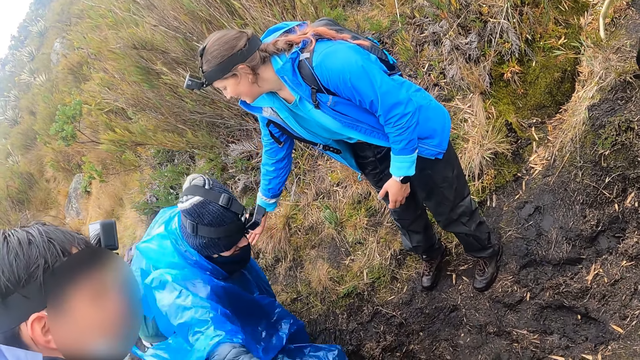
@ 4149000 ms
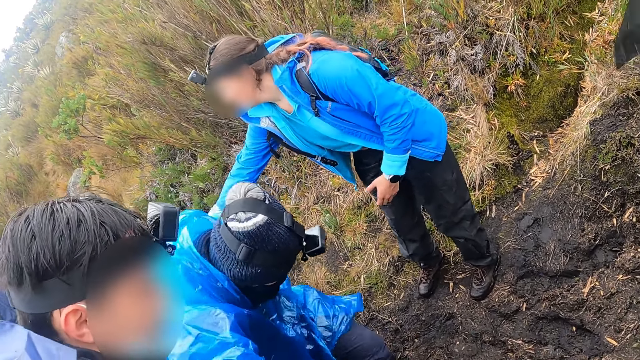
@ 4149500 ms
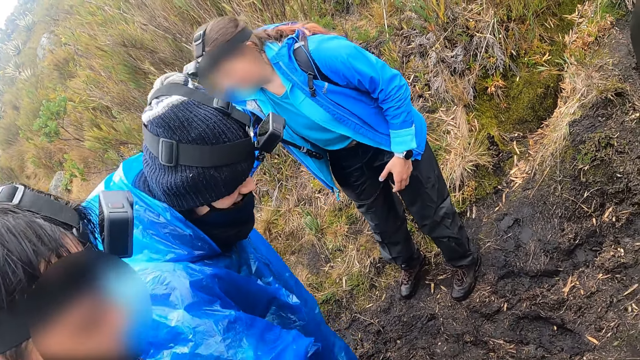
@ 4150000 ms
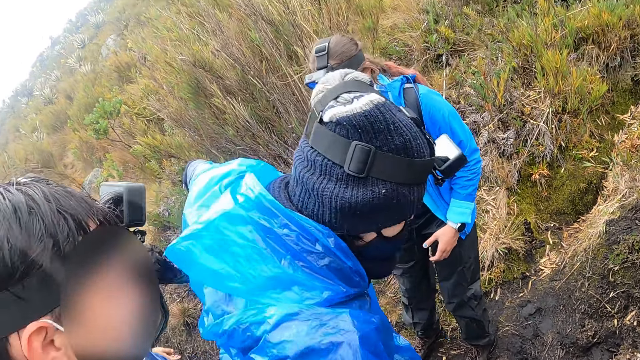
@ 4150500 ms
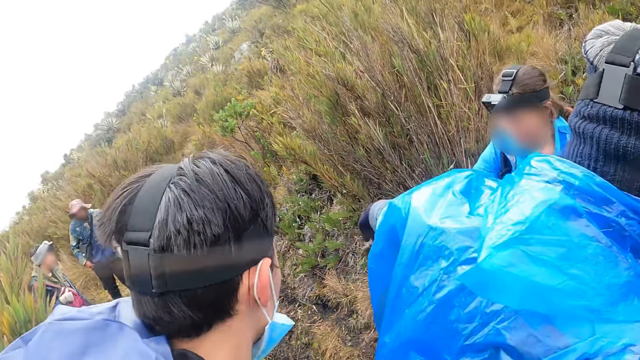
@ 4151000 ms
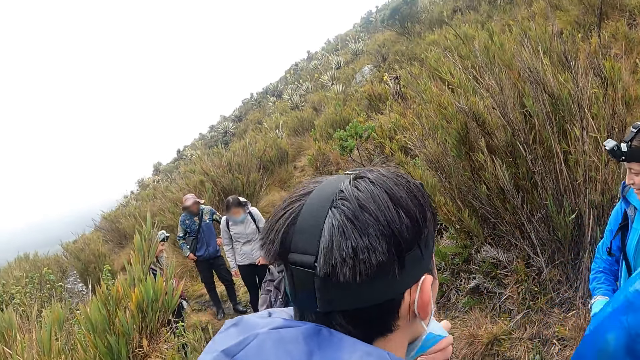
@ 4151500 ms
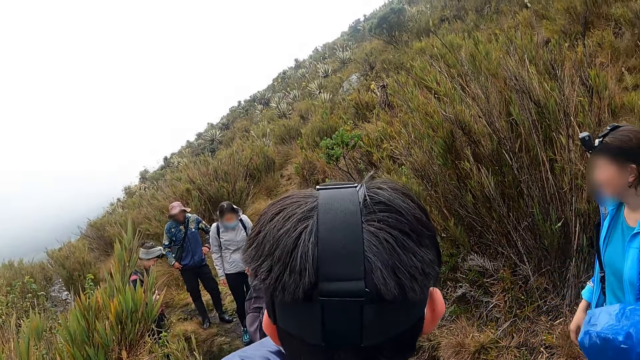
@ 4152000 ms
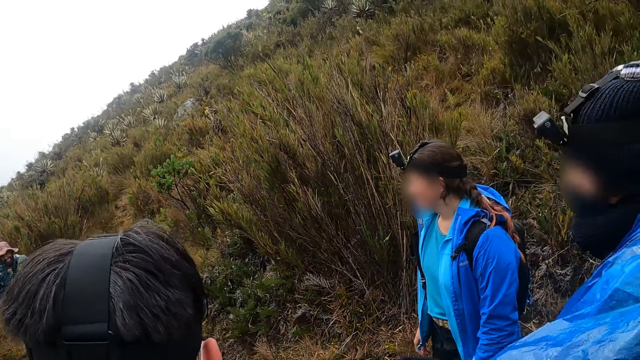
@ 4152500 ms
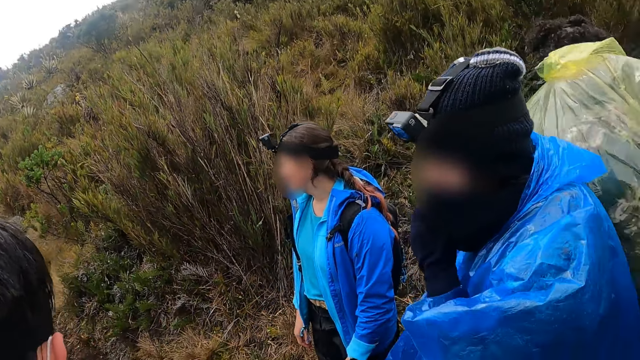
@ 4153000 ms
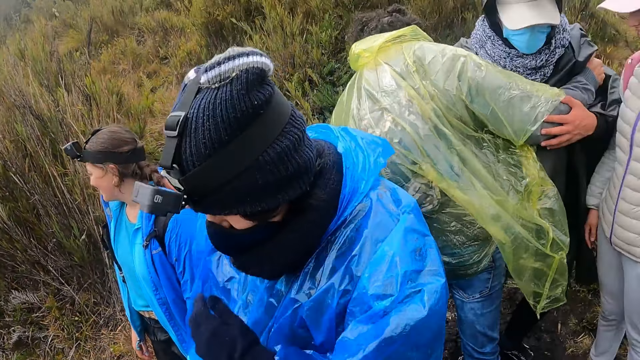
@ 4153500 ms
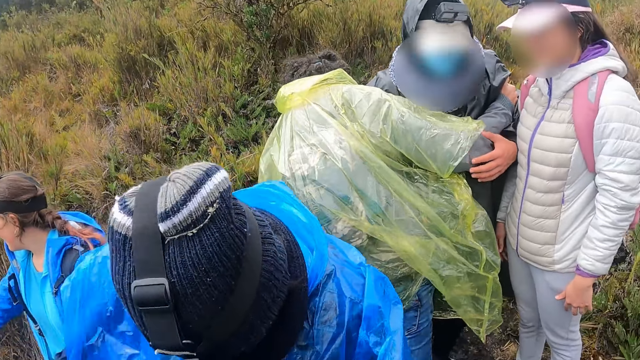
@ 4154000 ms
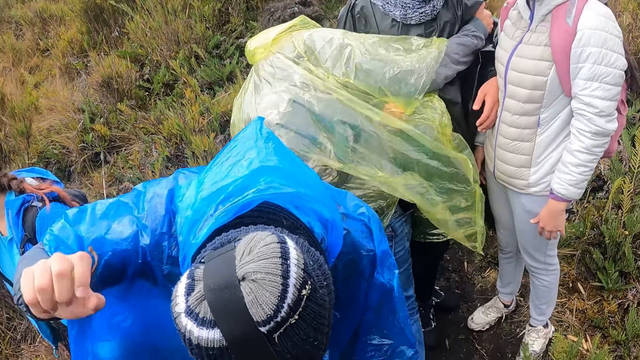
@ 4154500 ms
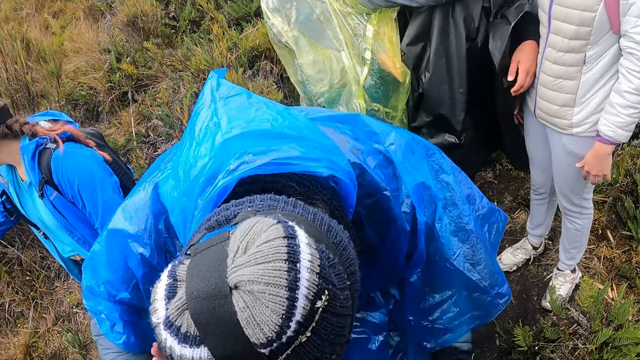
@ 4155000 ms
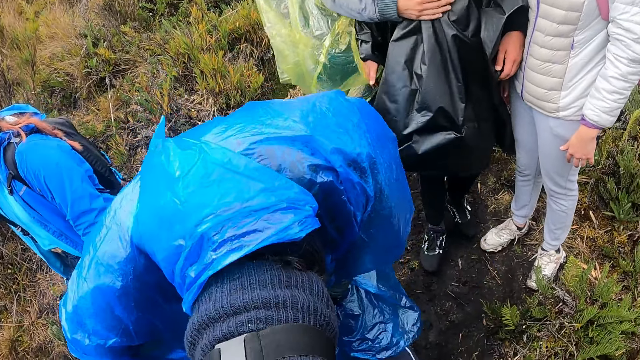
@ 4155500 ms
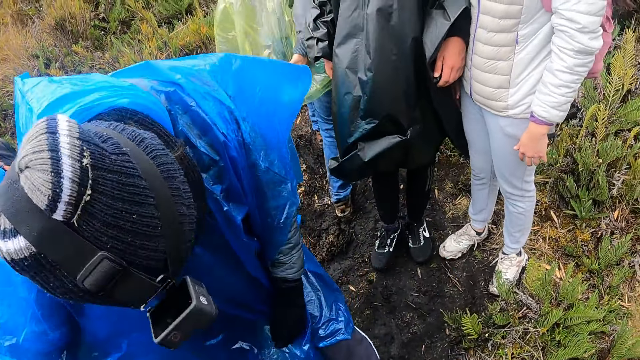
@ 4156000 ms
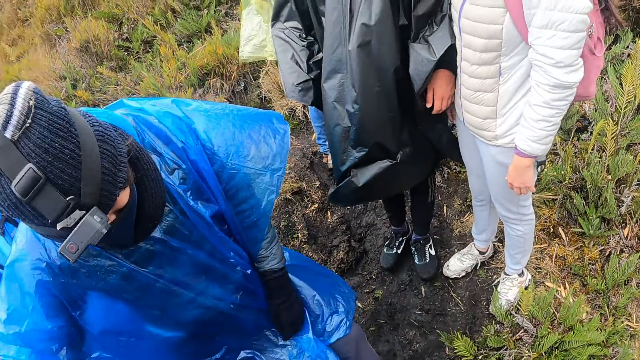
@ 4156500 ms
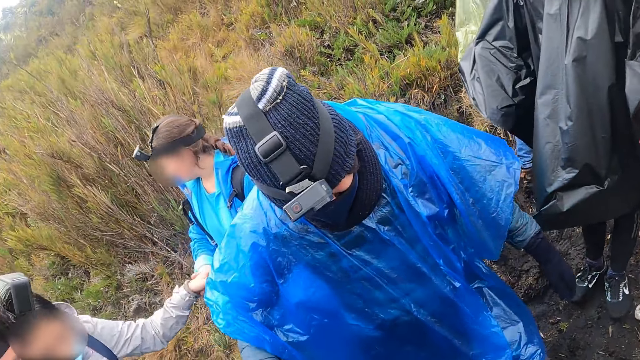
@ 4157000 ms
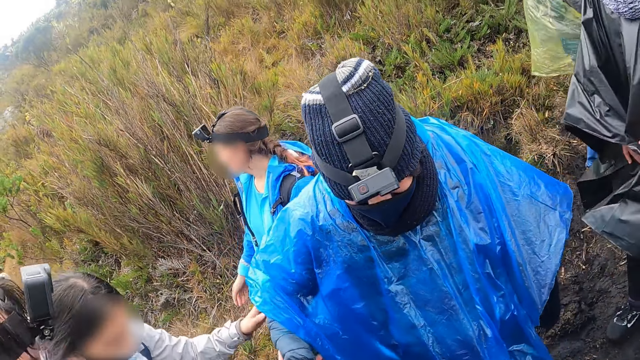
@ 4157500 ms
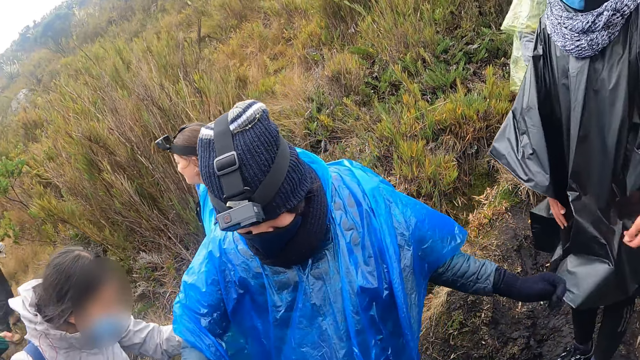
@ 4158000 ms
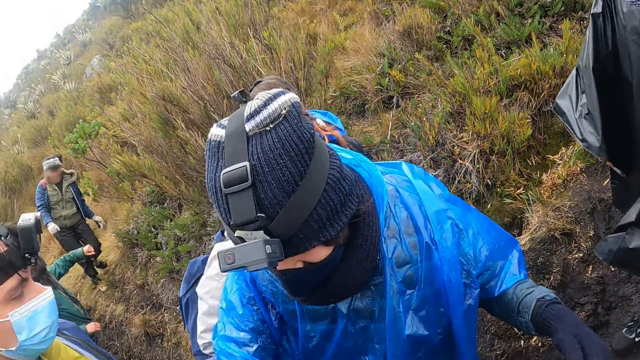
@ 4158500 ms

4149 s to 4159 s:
The man adjusts a nose mask on his face with his left hand. Another man adjusts a black nose mask on his face with his left hand.

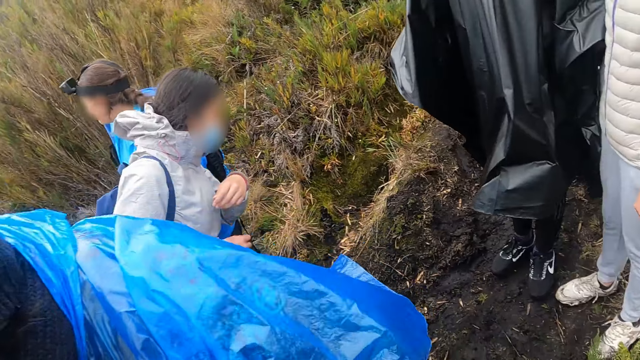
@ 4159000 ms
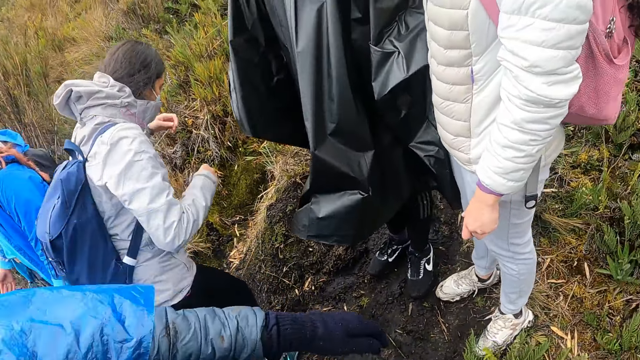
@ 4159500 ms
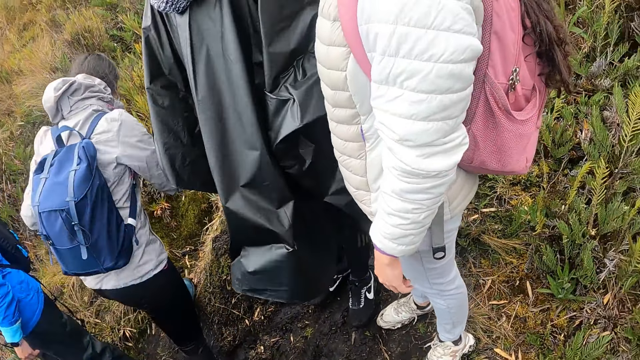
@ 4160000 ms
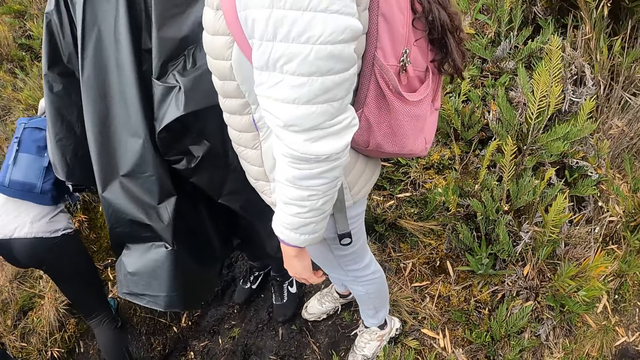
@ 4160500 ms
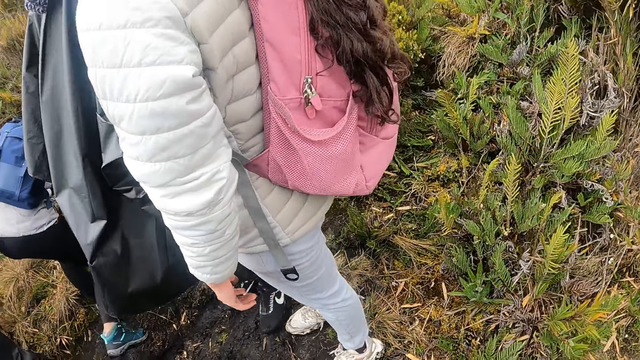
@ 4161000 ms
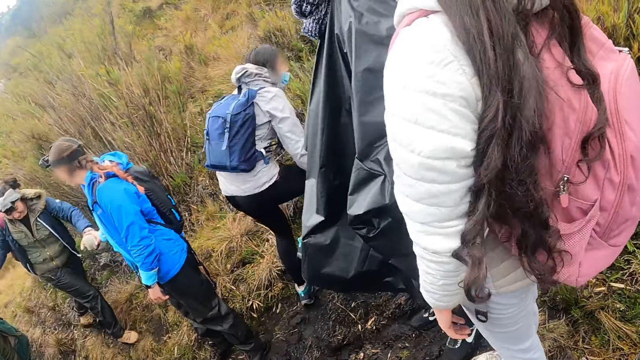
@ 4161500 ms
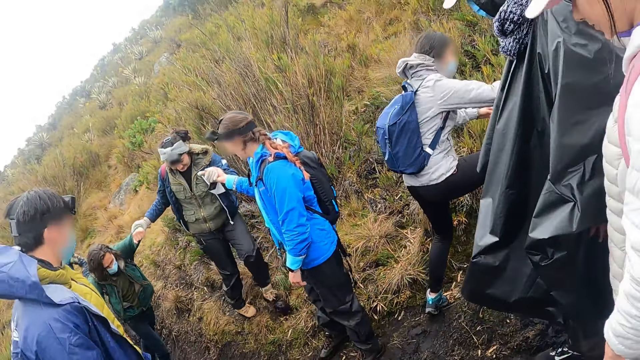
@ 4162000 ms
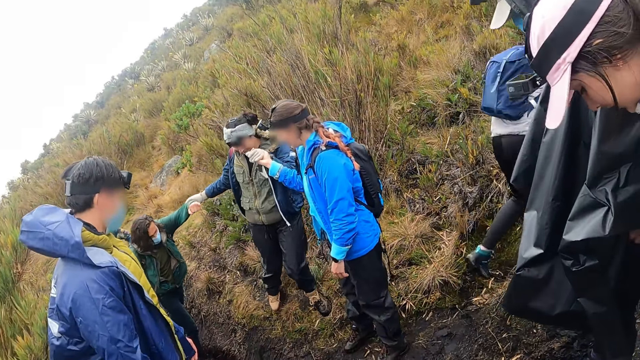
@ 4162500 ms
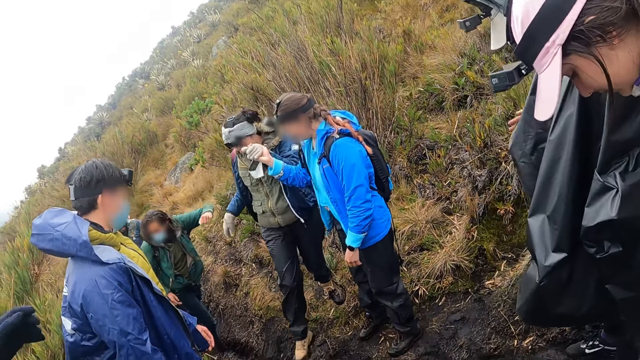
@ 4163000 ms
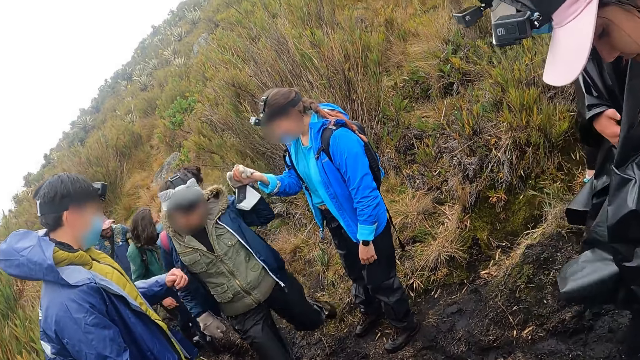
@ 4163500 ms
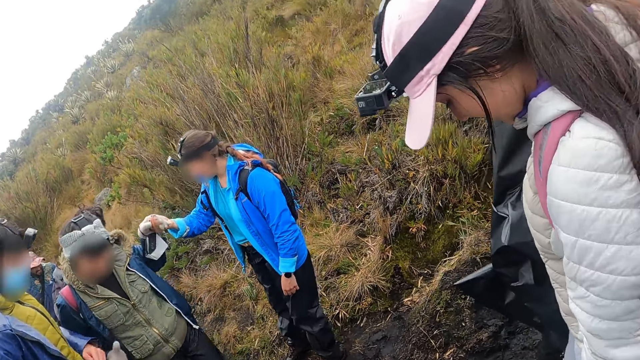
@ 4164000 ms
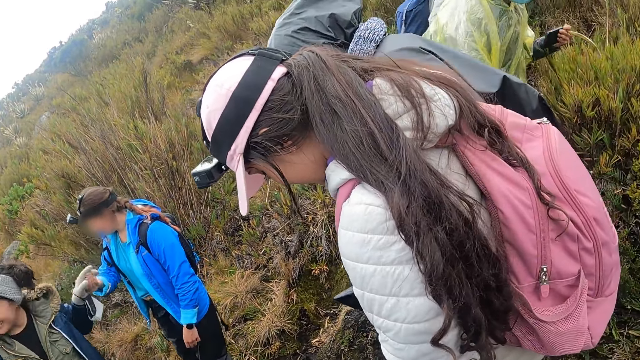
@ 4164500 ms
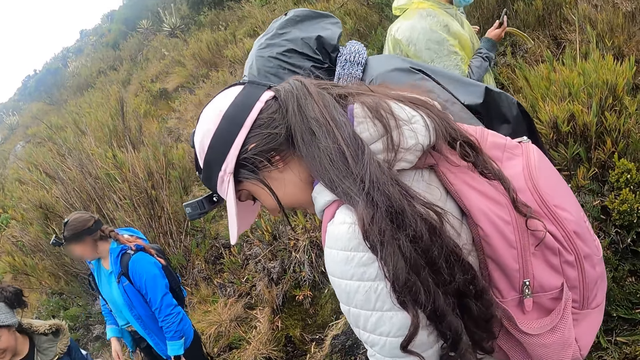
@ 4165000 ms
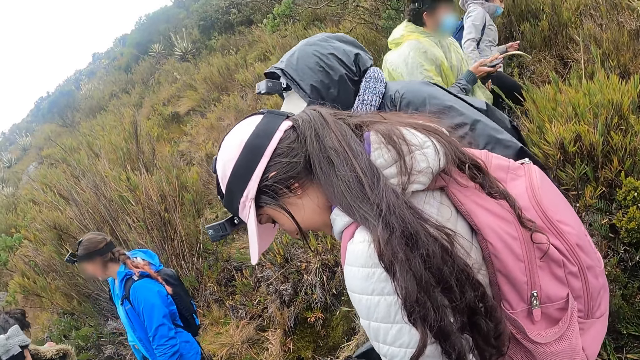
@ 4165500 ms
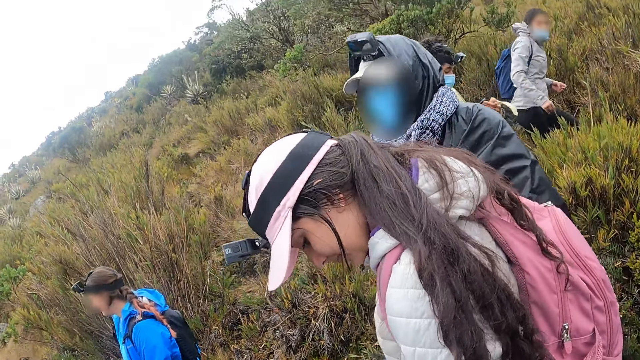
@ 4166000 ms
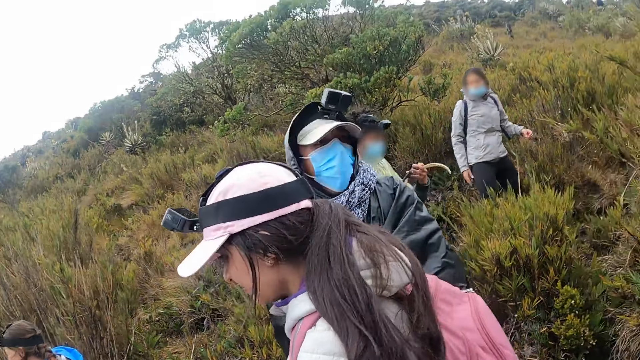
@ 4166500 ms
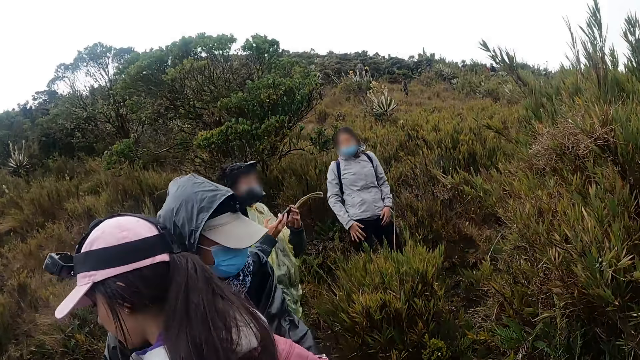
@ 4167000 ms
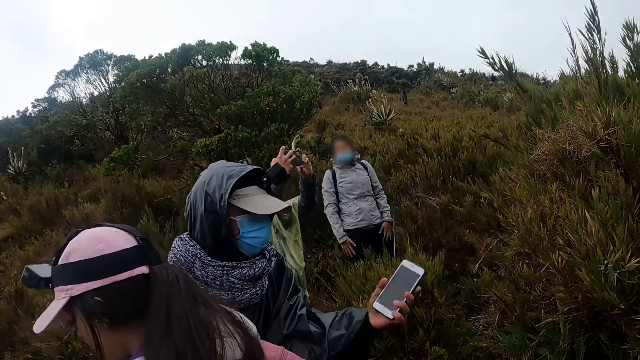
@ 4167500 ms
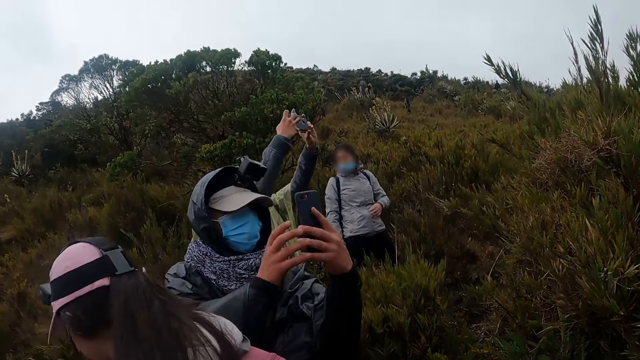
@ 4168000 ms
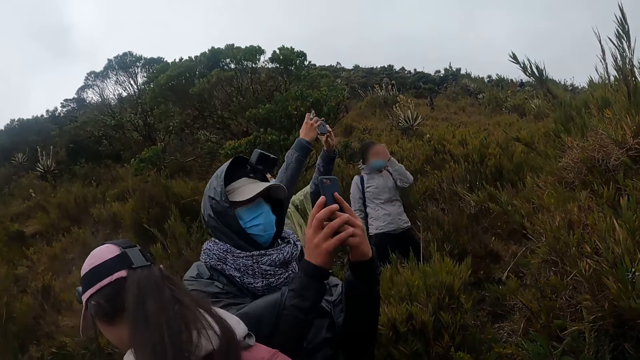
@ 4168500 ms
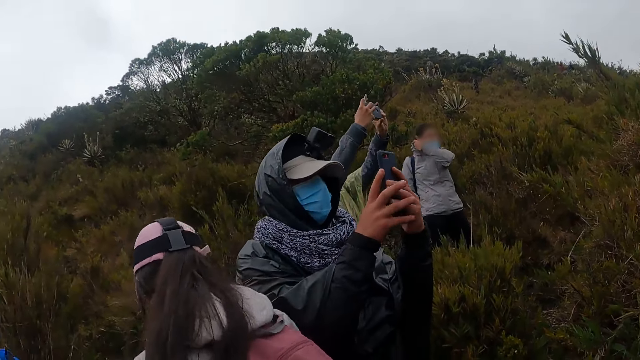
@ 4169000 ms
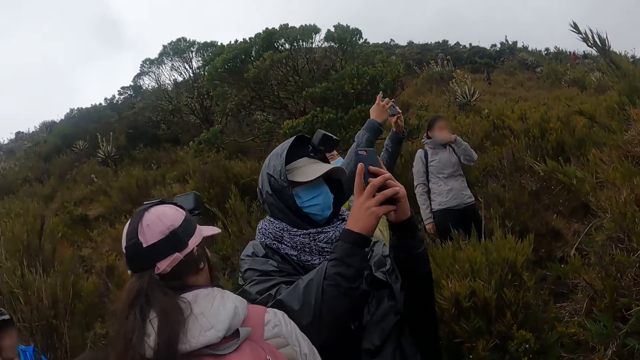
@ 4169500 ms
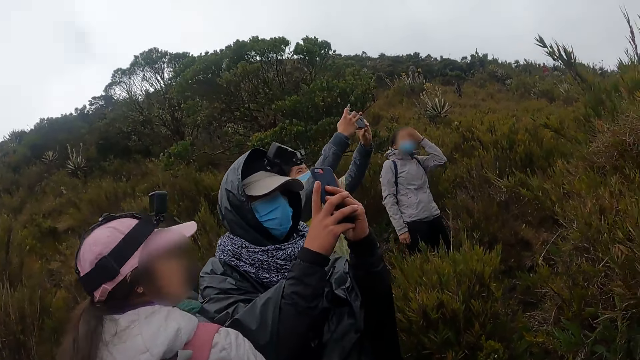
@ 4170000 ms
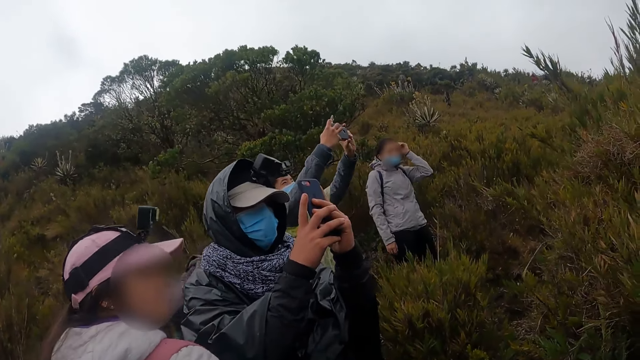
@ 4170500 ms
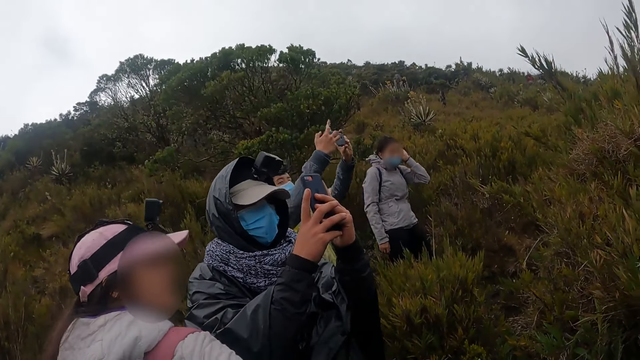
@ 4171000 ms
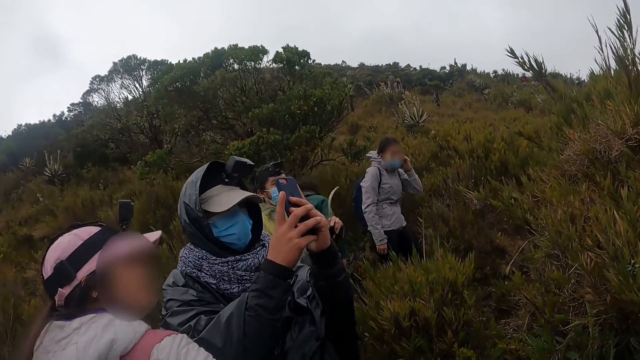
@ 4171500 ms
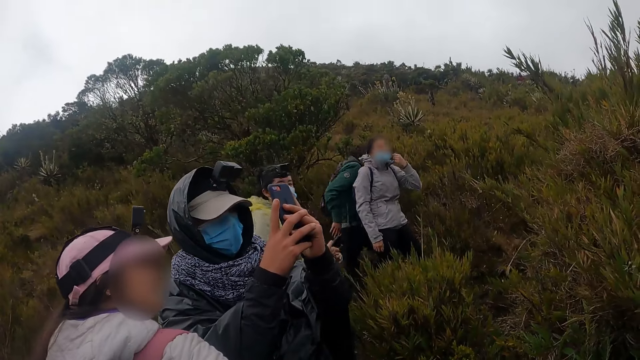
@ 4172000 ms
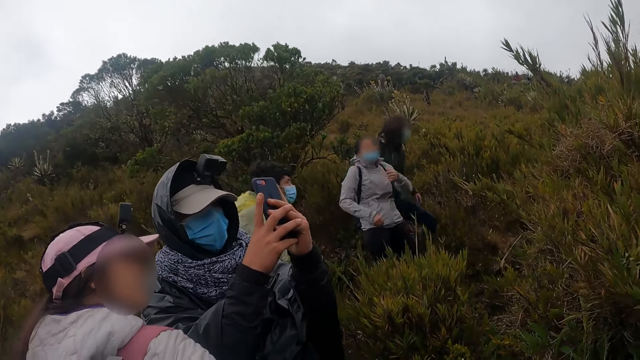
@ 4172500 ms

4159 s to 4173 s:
A woman pulls another woman with her right hand. A man pulls the other woman with his left hand. Another man holds a phone with both hands. He holds the phone with both hands repeatedly. A third man holds up the phone with both hands. The first man walks through the bushy hill.
